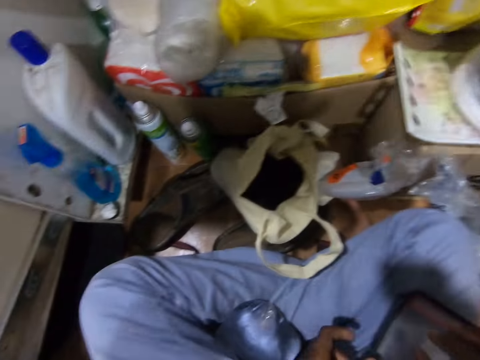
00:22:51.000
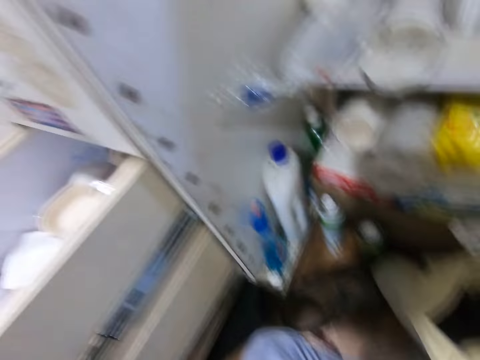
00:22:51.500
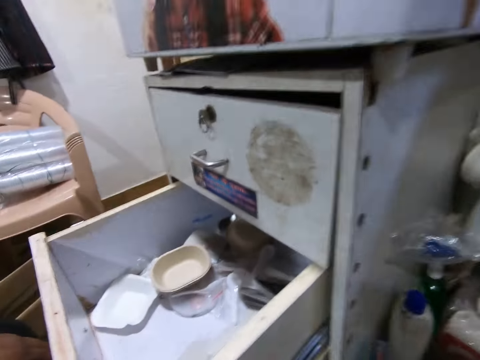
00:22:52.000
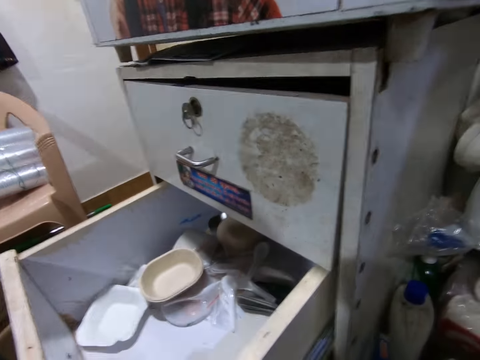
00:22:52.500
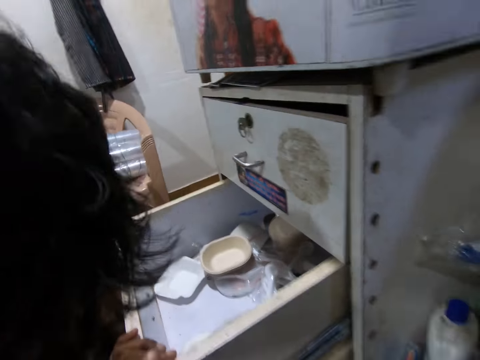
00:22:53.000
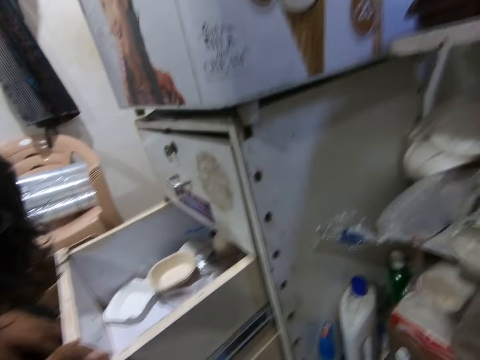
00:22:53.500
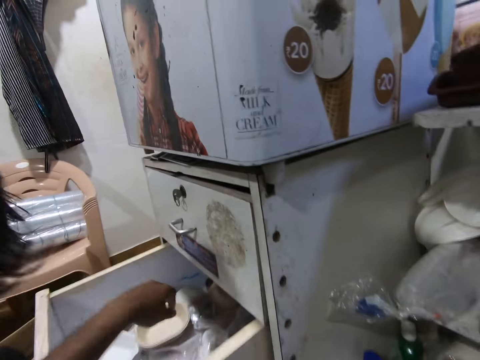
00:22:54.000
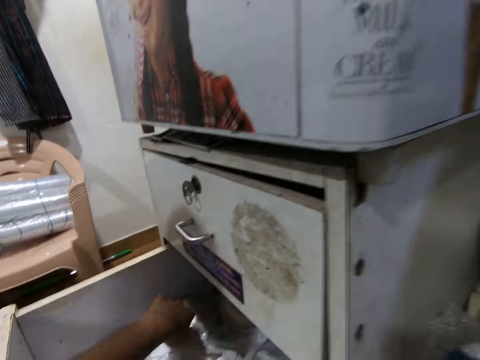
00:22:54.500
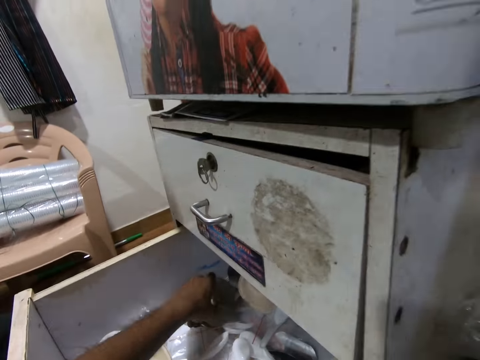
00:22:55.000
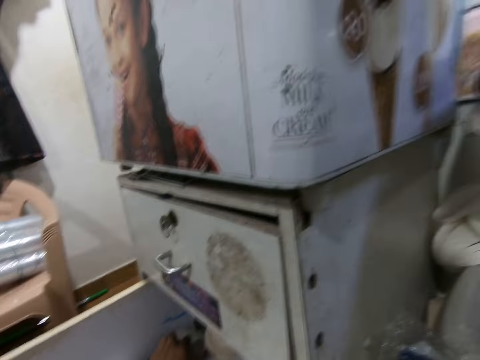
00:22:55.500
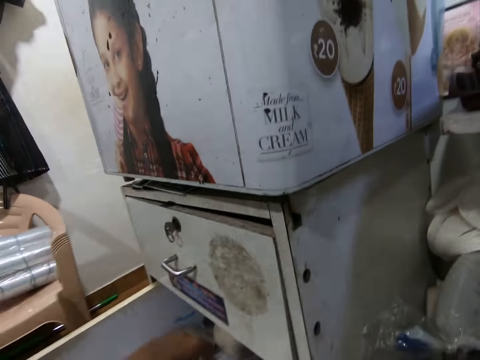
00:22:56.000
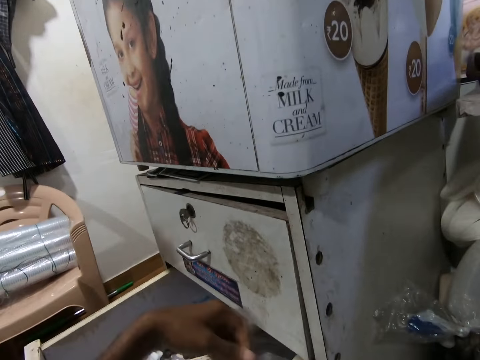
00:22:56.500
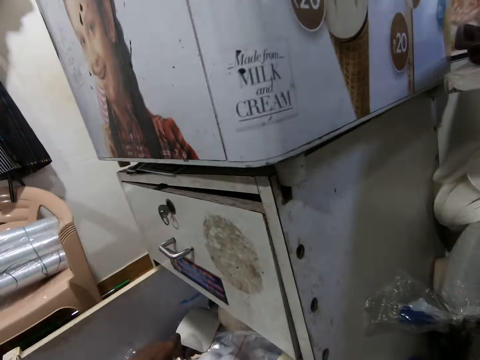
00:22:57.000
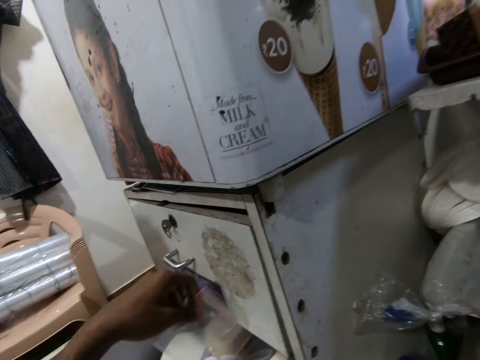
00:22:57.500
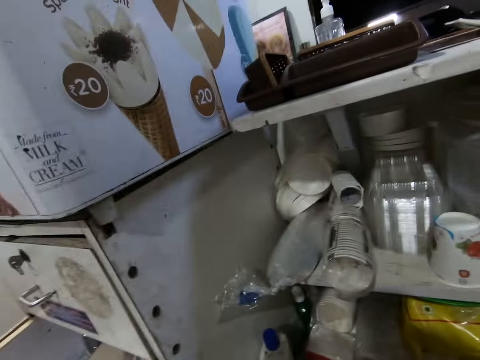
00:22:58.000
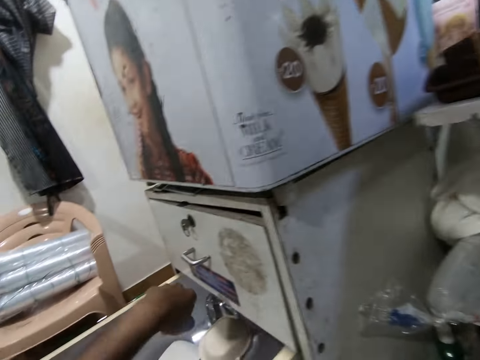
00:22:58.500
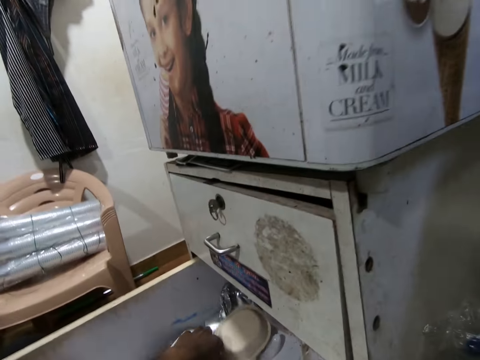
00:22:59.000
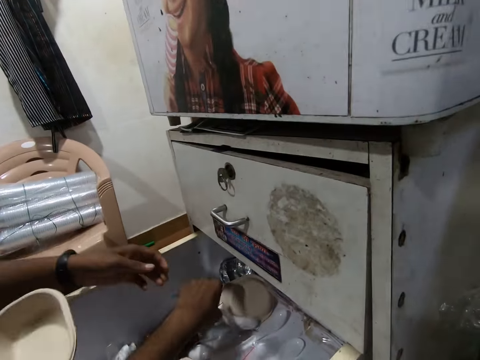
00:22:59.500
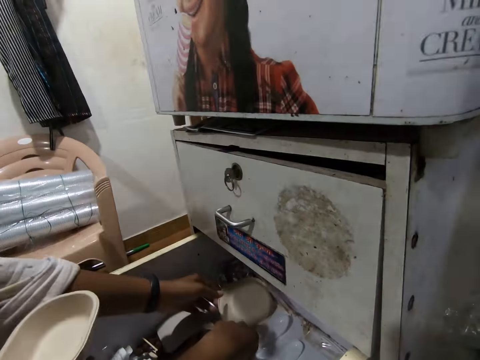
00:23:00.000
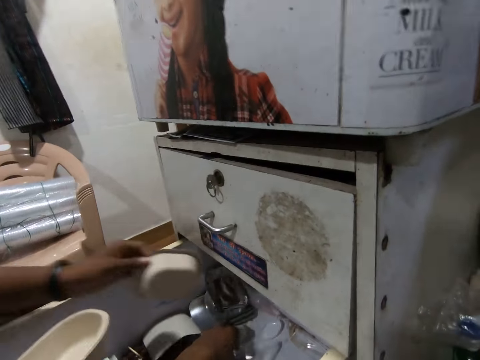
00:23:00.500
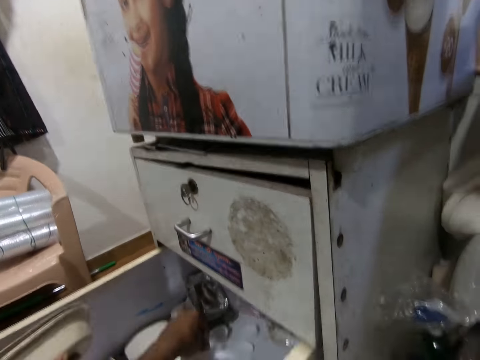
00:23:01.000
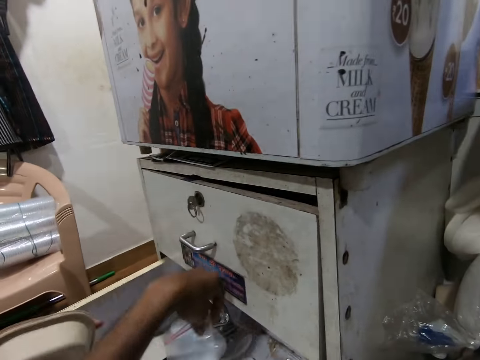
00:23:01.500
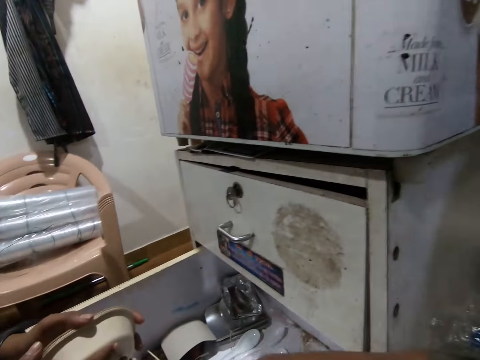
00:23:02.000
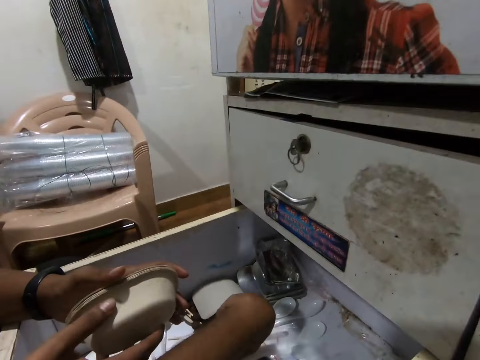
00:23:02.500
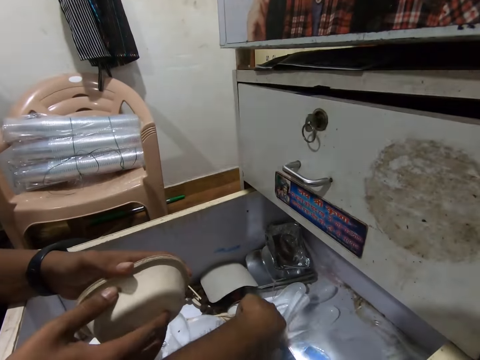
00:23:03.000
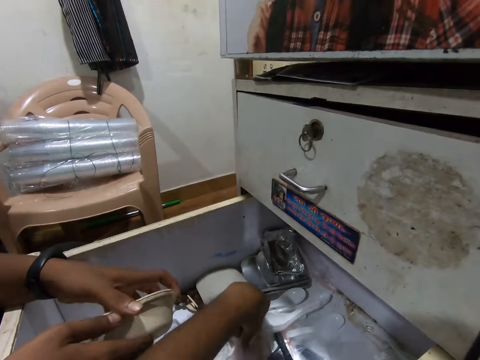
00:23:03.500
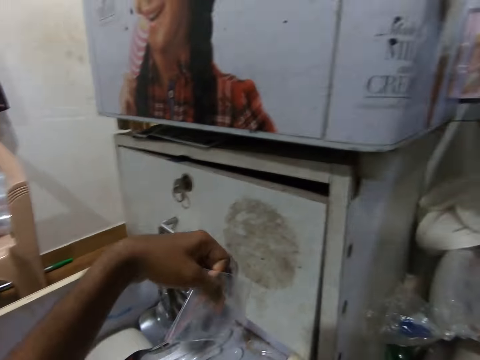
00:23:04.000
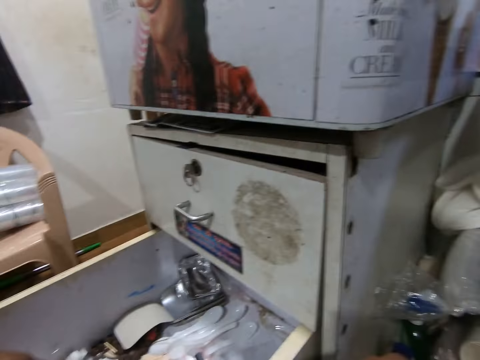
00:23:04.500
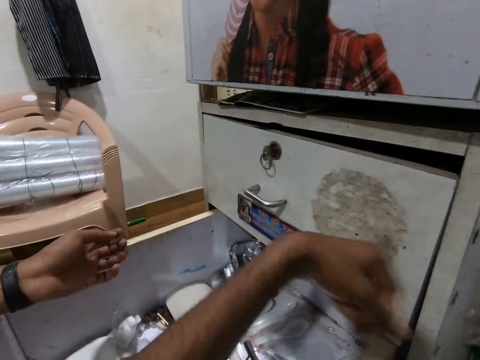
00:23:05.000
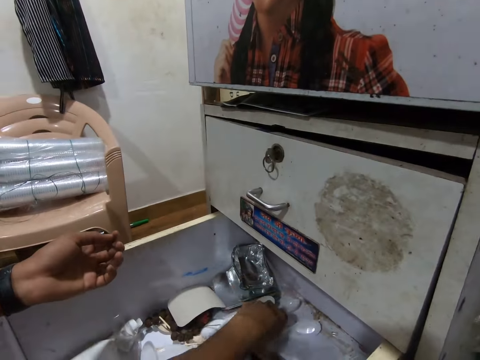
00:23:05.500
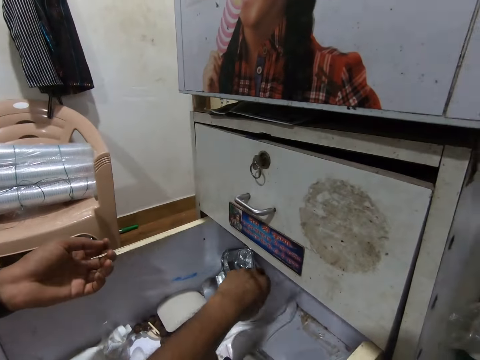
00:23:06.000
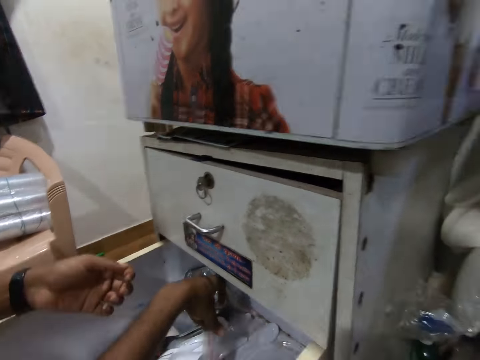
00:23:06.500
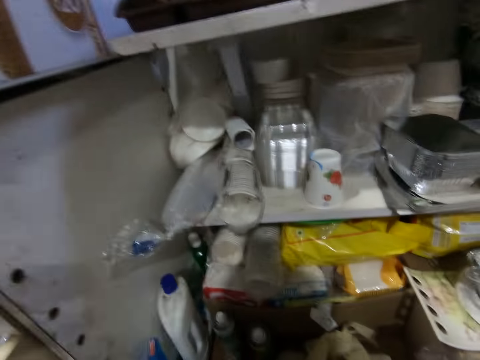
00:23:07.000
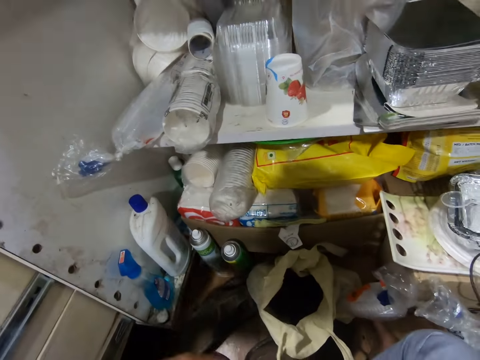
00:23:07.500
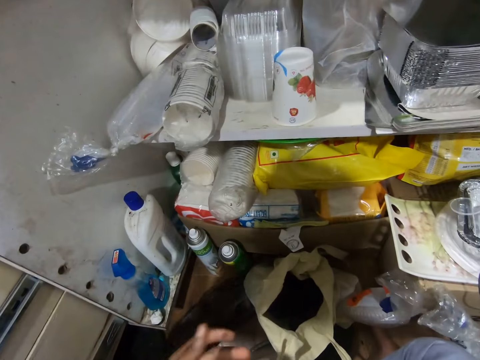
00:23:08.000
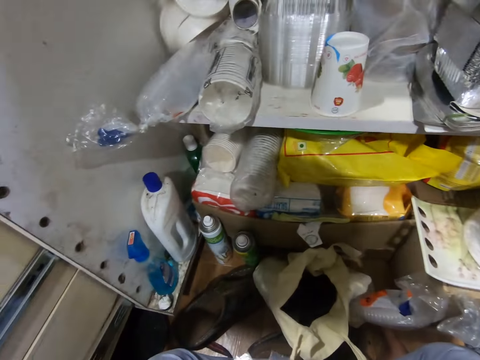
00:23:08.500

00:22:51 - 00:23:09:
The camera wearer converses with the woman. He puts papers on the black plate. He removes his left hand from the drawer in the cabinet. He searches the drawer in the cabinet with his left hand. He picks some polythene packs from the drawer with his left hand. He picks some polythene packs from the drawer with his left hand again. He converses with the woman. He moves some plastic spoons in the drawer with his left hand. The woman picks a plastic plate from the drawer with her left hand. She places the plastic plate on some plastic plates in her right hand with her left hand. The camera wearer picks some polythene packs from the drawer with his left hand. The woman holds the plastic plates in her right hand with both hands. The camera wearer picks some polythene packs from the drawer with his left hand. He picks some polythene packs from the drawer with his left hand again.

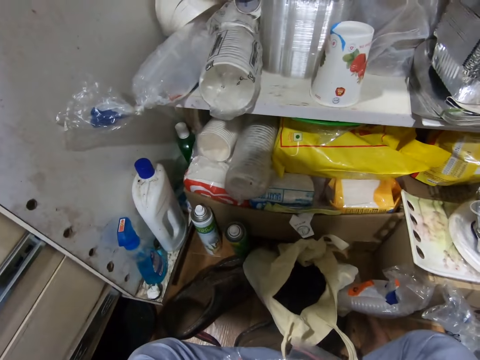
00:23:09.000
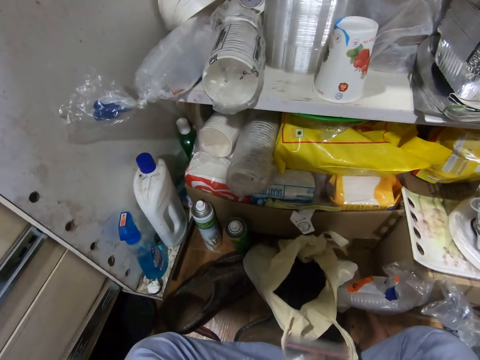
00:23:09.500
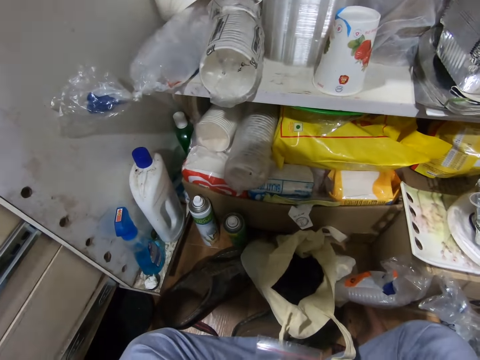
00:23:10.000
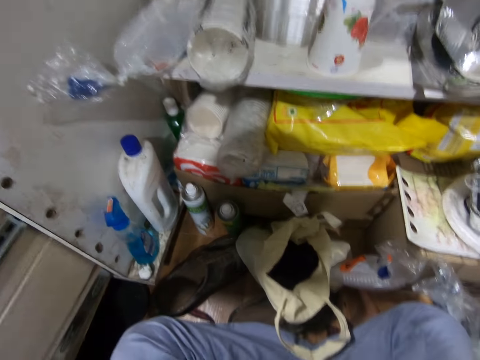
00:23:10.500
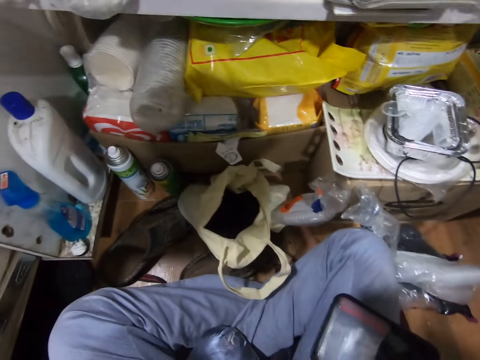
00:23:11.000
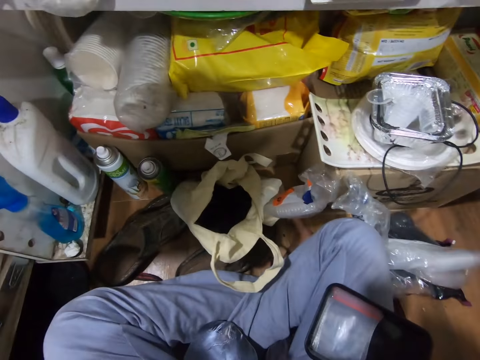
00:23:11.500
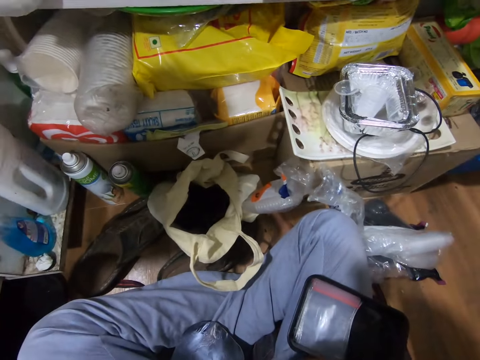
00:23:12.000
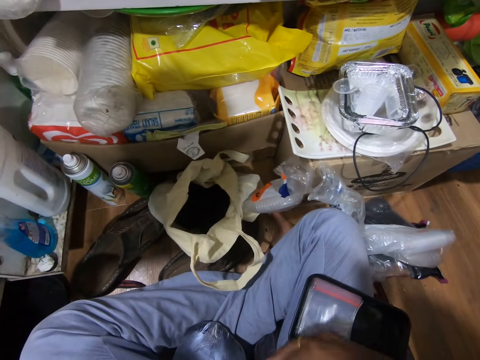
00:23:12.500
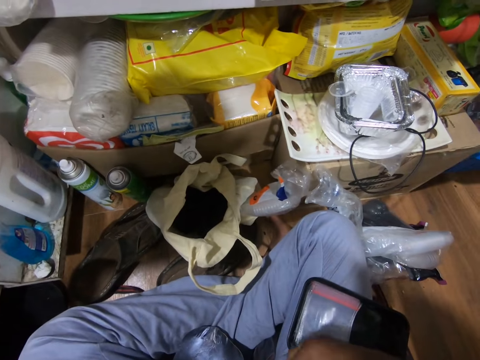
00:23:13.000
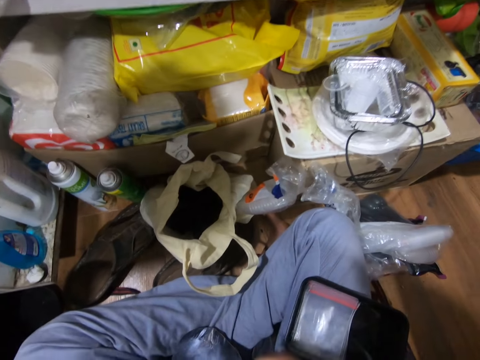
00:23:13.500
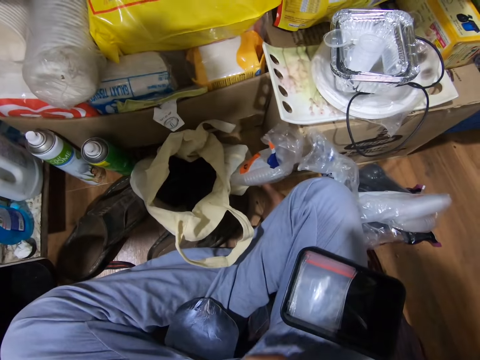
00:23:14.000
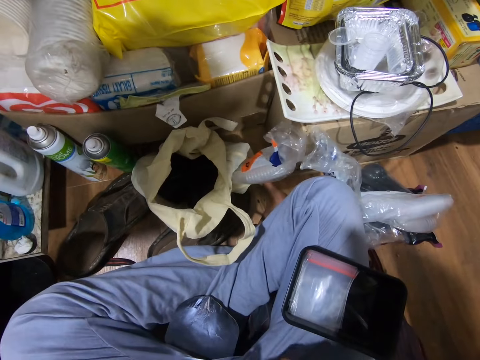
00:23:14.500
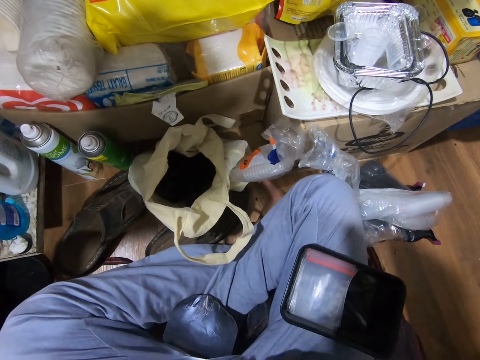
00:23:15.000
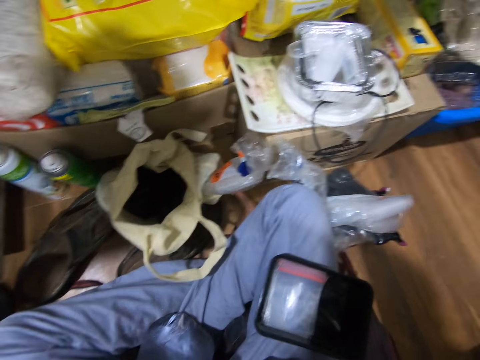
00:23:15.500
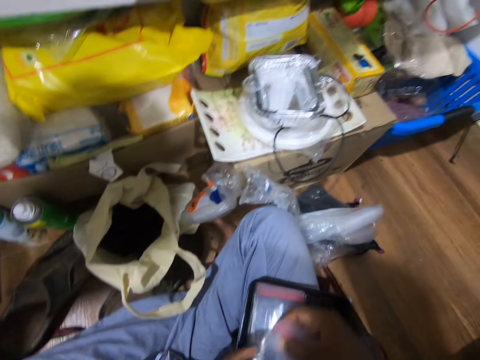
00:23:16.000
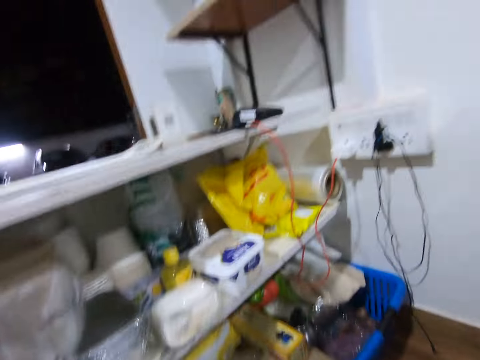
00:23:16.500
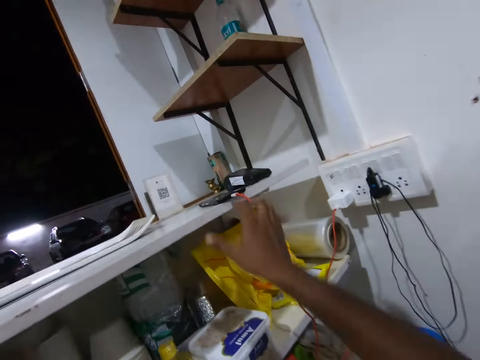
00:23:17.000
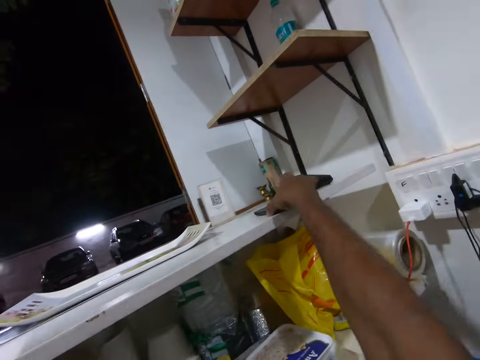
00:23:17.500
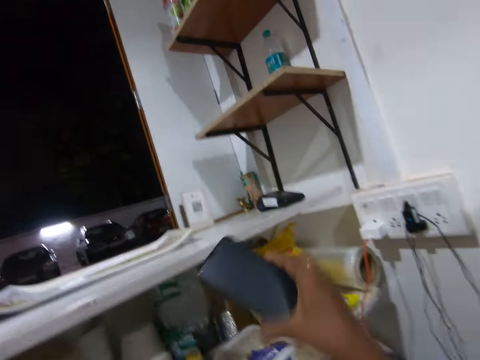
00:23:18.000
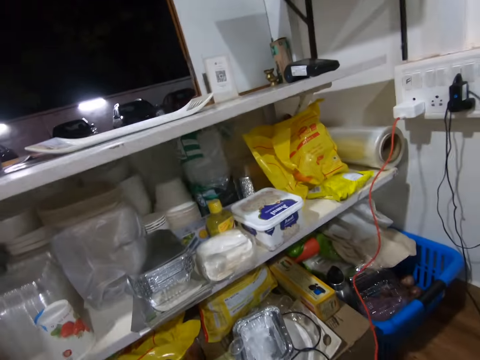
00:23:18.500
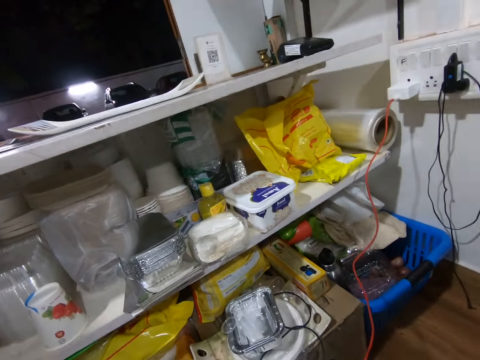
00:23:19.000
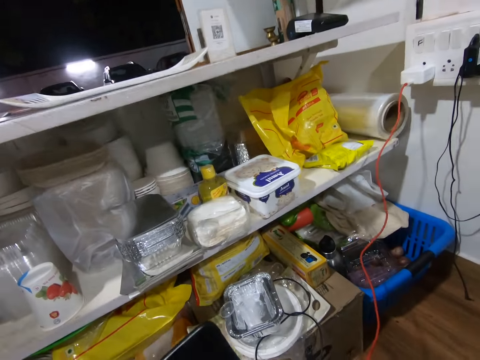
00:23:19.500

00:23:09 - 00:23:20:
The woman converses with the camera wearer. The camera wearer arranges papers. He places the polythene packs into the black tray on his right lap with both hands. He picks a phone from the top layer of the shop counter with his right hand. The woman sings.
